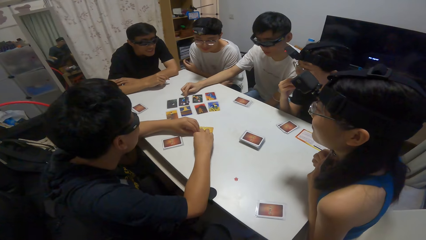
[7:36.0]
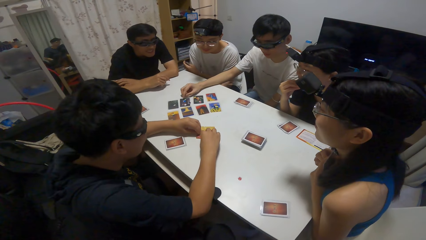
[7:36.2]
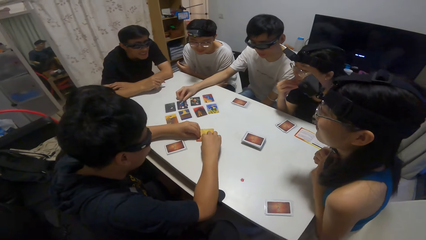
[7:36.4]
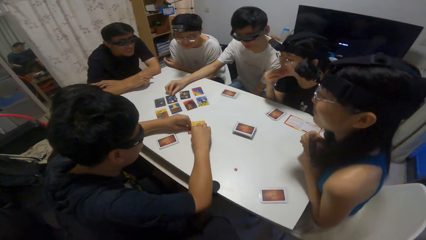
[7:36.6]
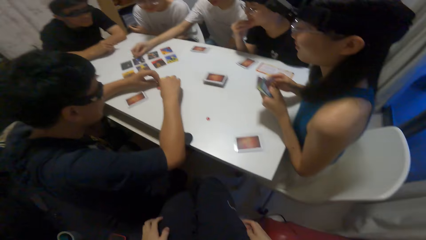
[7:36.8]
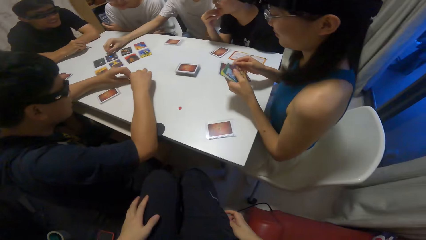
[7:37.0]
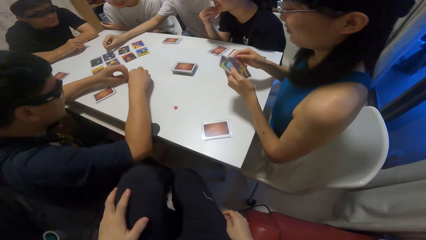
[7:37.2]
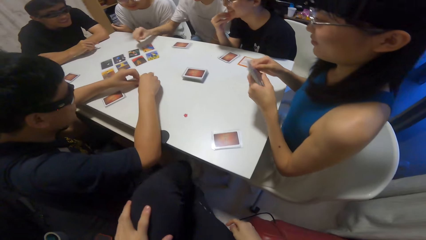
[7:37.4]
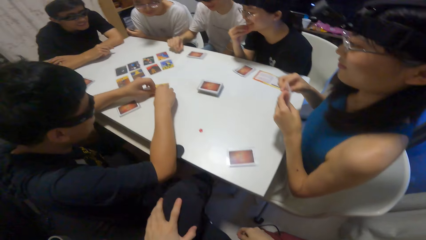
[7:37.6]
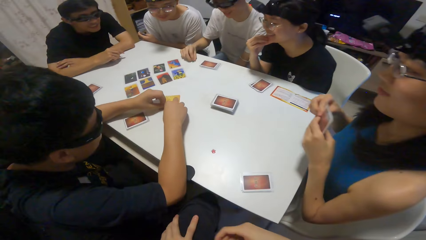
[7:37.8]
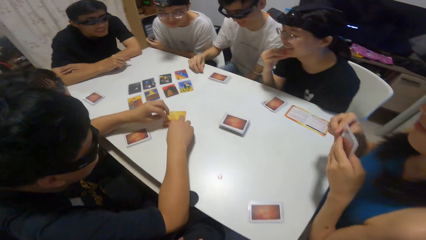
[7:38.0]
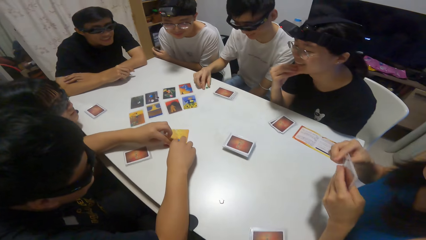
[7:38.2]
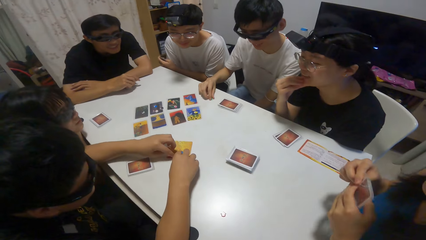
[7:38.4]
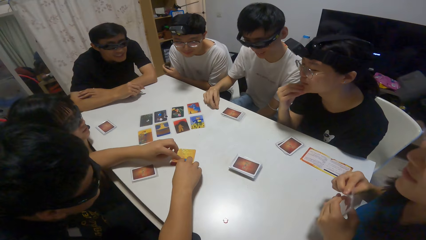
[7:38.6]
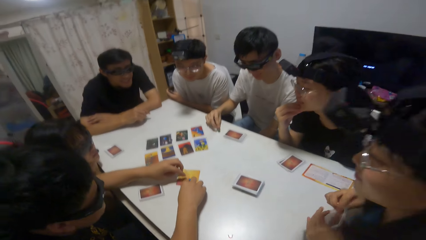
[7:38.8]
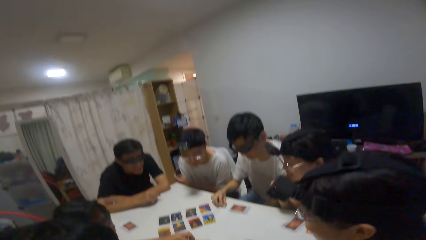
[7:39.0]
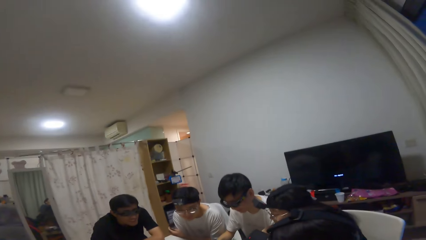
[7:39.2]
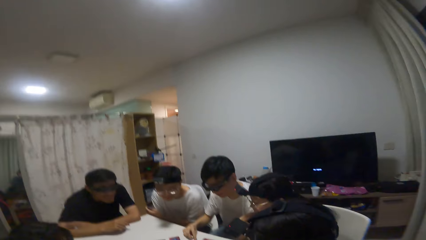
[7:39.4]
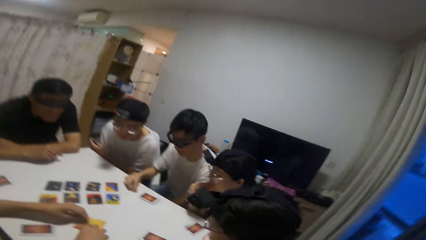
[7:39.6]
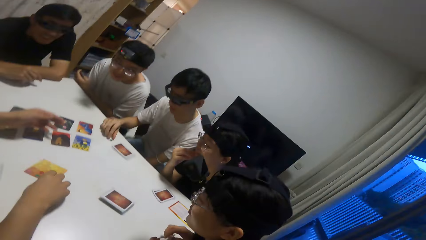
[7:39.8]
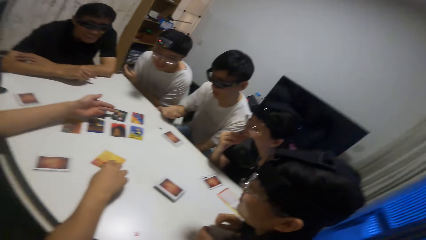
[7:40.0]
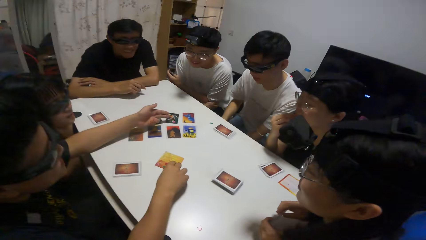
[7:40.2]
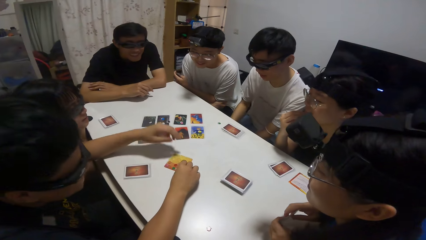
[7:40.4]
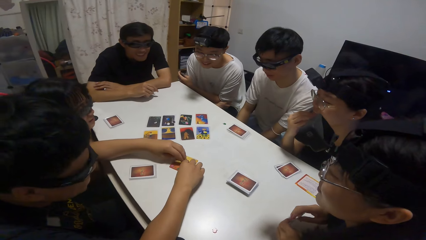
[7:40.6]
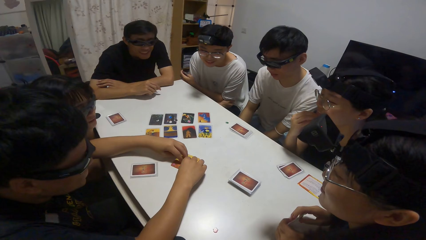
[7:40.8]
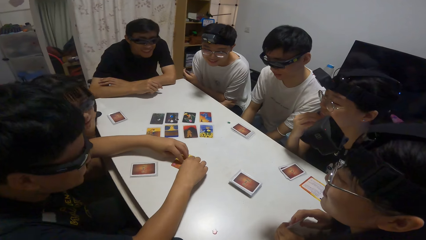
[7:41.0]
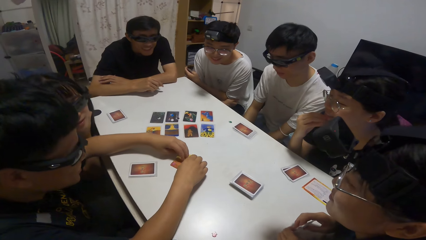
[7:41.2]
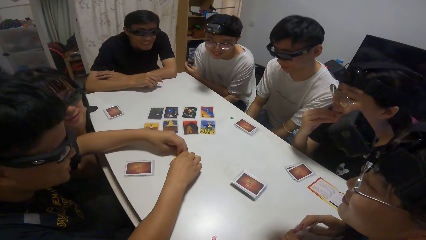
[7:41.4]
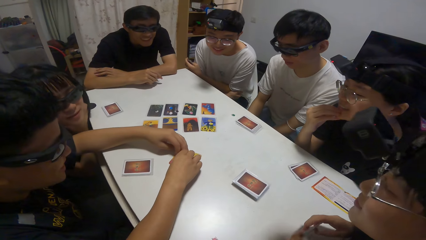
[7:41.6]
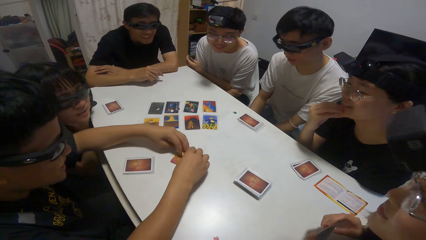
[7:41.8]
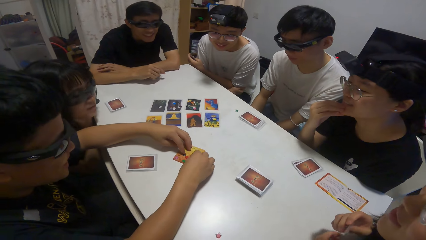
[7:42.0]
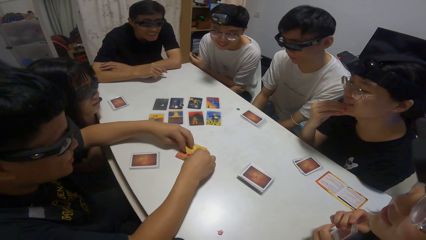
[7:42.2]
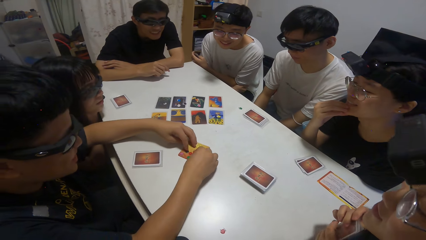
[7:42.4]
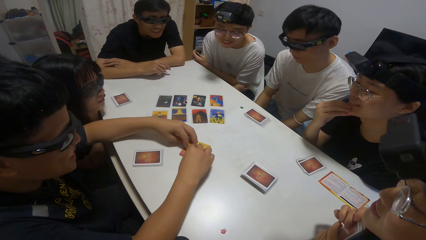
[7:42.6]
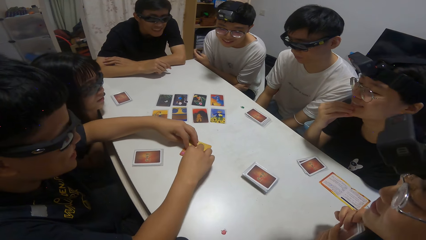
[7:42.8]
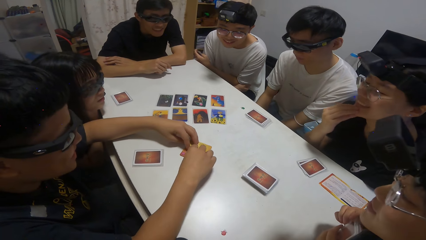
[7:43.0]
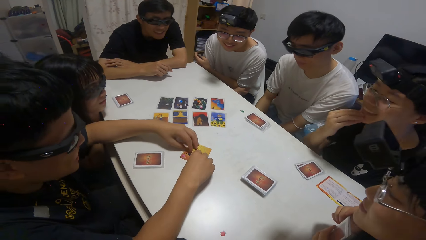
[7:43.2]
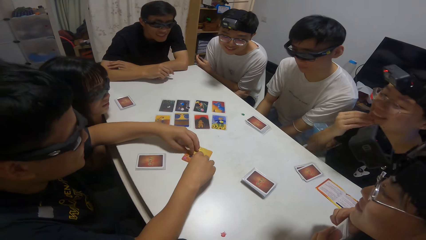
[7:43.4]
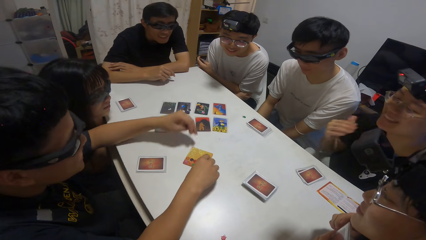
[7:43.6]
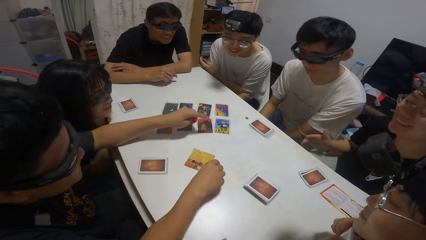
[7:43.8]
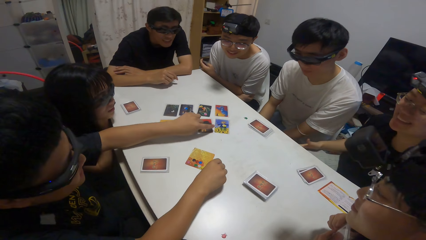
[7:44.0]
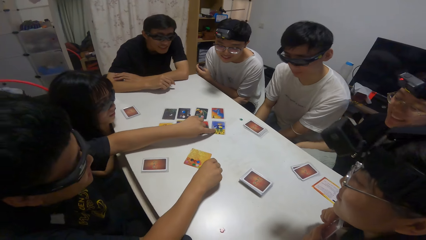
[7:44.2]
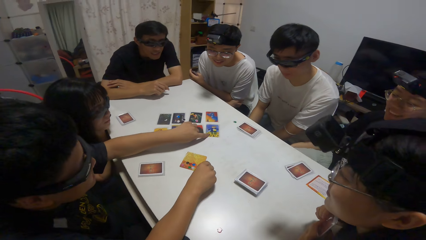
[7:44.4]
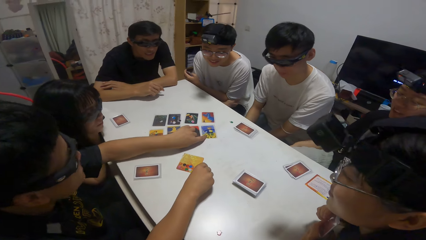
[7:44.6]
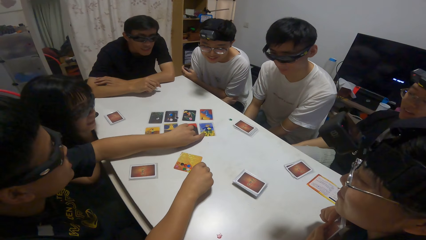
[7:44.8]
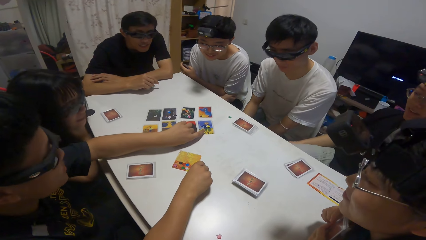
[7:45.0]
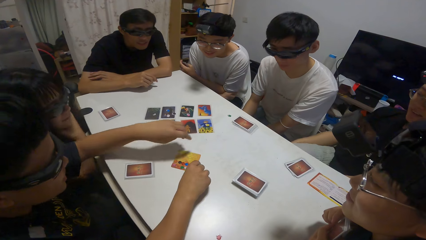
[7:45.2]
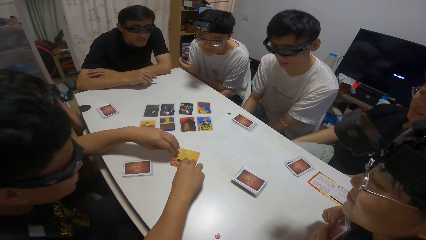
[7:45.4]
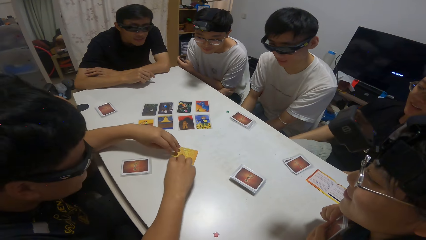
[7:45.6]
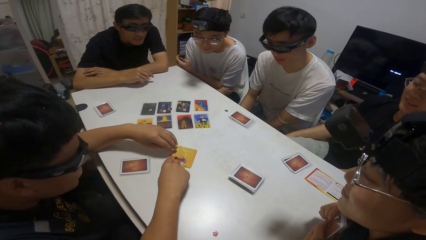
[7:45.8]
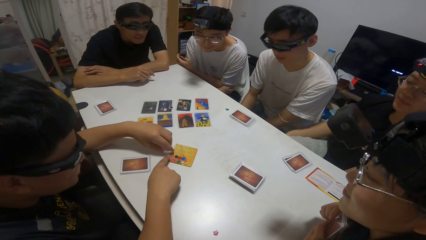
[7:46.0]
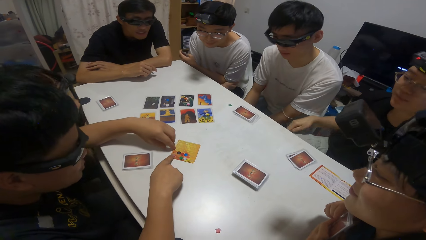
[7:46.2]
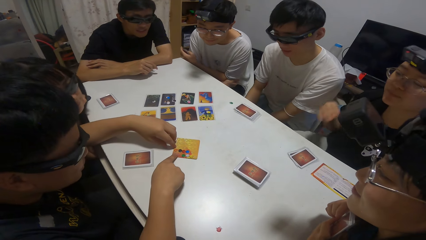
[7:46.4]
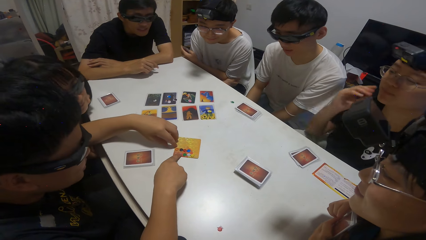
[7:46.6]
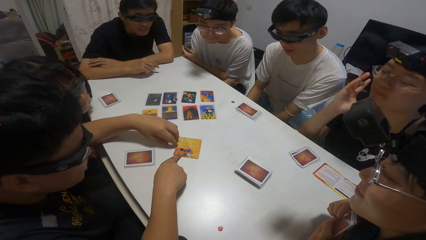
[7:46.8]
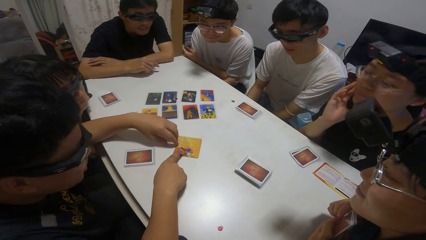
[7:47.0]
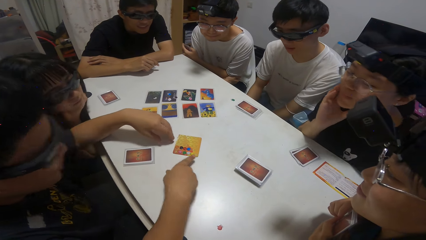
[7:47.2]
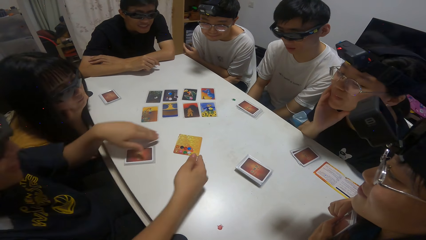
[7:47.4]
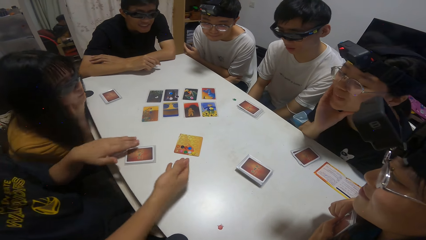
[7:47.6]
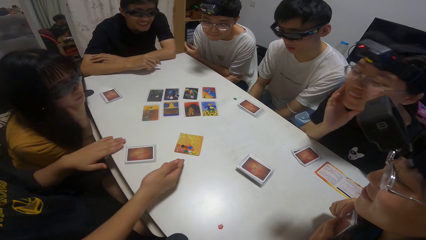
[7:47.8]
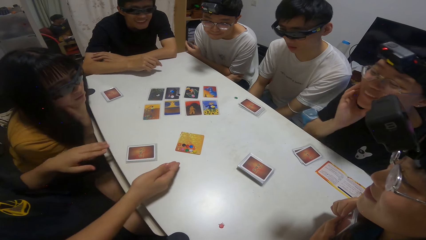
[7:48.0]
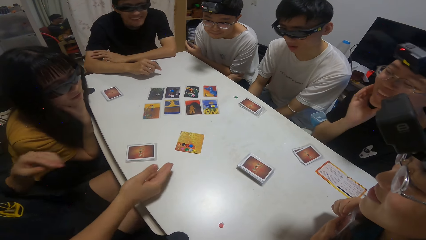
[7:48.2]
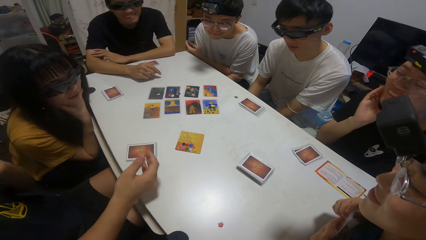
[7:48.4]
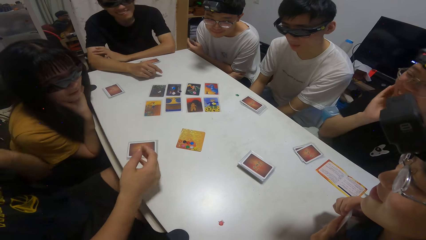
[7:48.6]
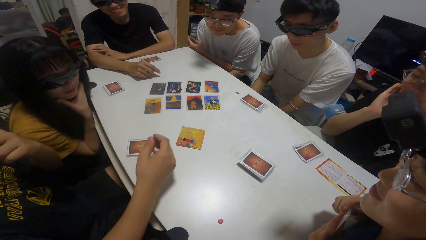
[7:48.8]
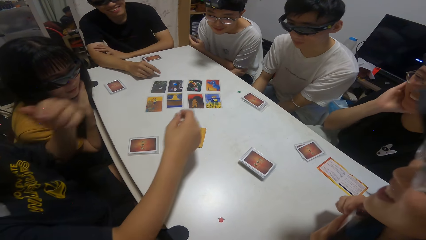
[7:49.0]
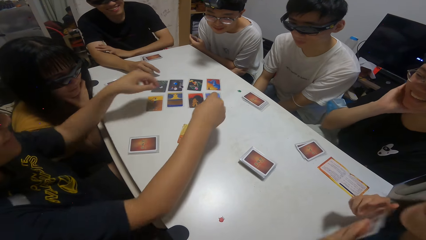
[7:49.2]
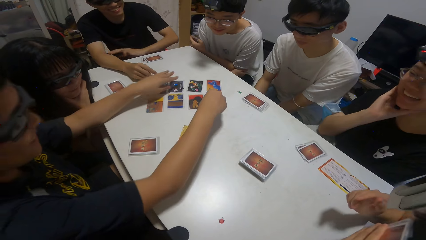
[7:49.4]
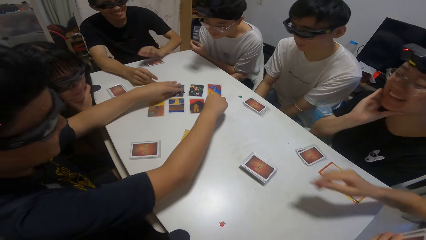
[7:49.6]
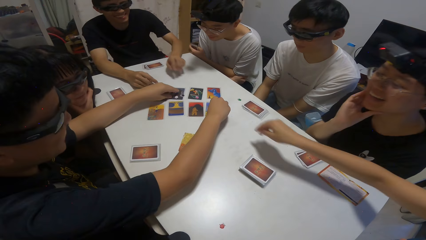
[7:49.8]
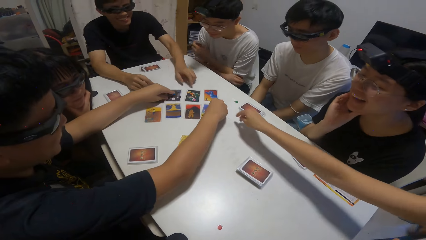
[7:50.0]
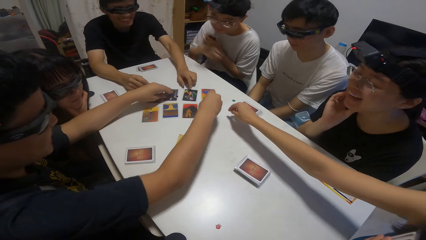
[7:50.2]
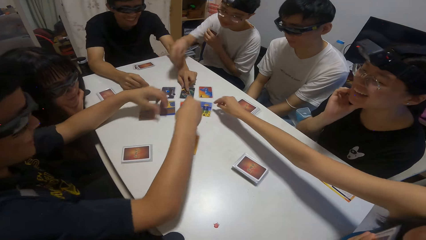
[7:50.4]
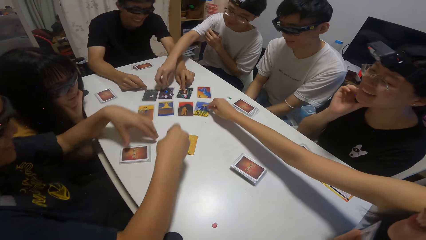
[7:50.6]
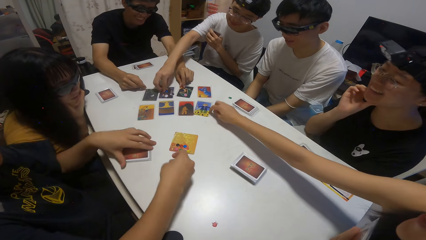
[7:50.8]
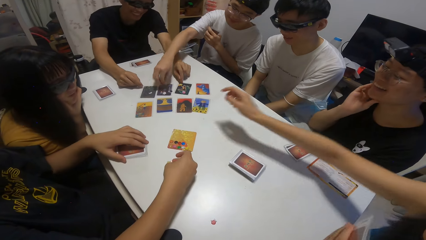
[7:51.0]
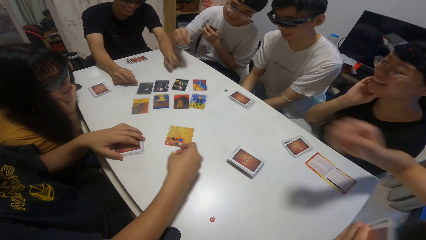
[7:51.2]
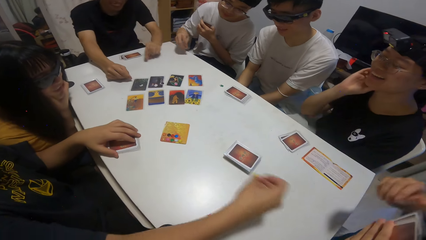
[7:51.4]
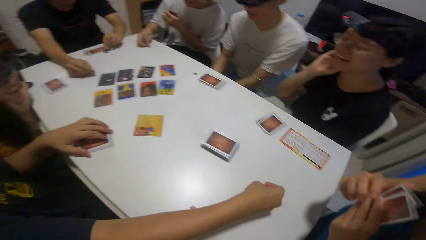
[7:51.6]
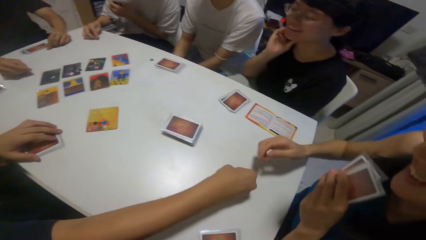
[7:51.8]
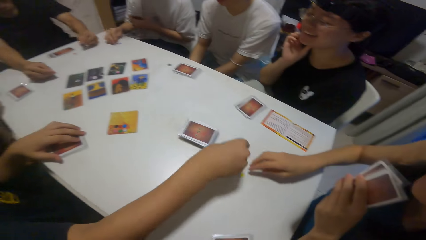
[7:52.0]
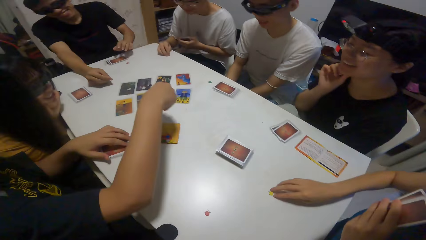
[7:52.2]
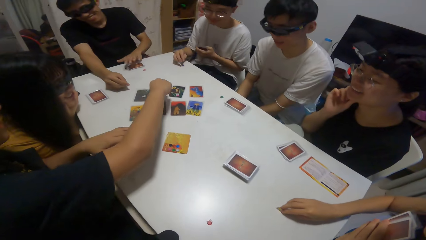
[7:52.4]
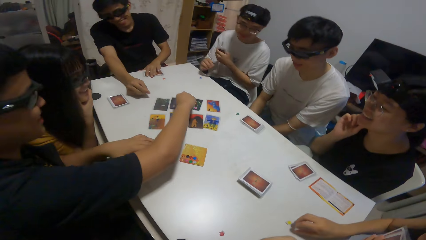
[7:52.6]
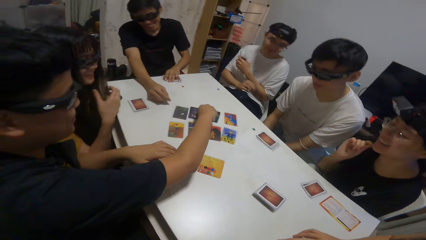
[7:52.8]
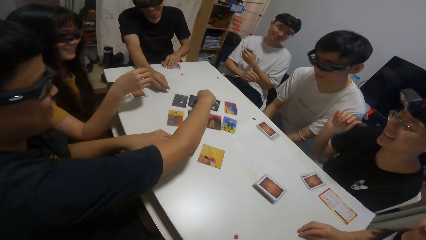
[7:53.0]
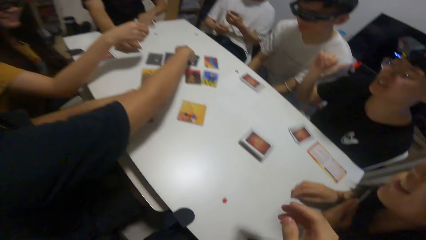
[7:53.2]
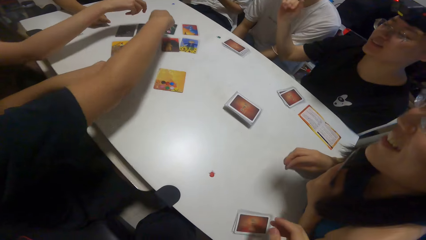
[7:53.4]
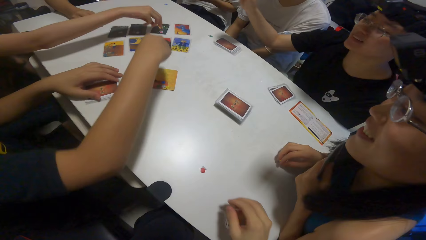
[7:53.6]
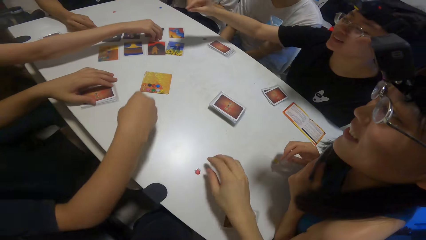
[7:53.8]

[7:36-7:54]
A boy moves a sticker on the card on the table with his right hand. A person plays cards on the table. Another person plays cards on the table. Another boy points towards some cards on the table. The second boy picks some stickers on the card on the table with both hands. A girl picks a sticker on the card on the table with her right hand. A third boy picks a sticker on the card on the table with his right hand. A fourth boy picks some stickers on the card on the table with his right hand. The second boy drops a sticker on the table.
